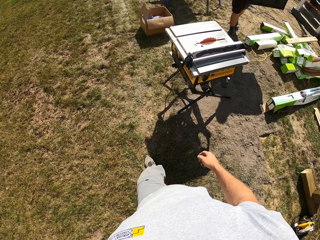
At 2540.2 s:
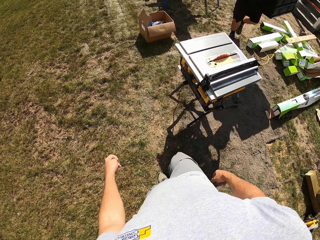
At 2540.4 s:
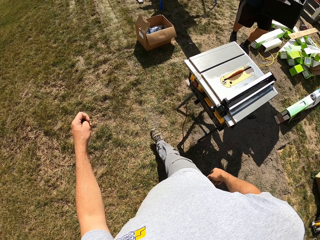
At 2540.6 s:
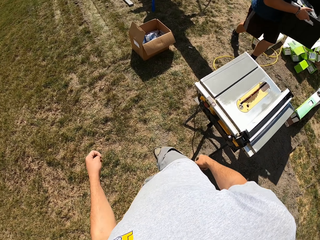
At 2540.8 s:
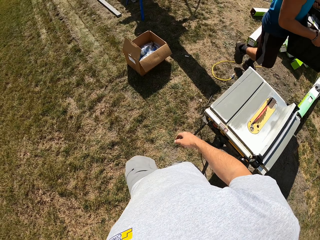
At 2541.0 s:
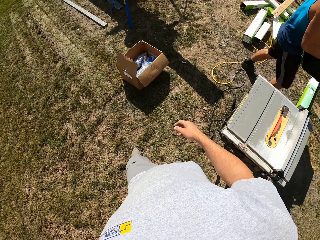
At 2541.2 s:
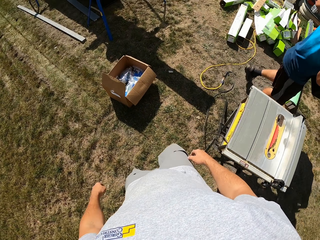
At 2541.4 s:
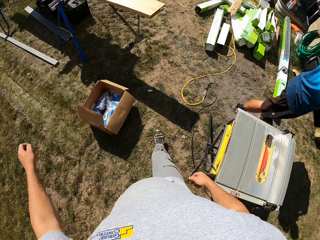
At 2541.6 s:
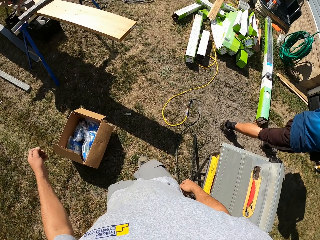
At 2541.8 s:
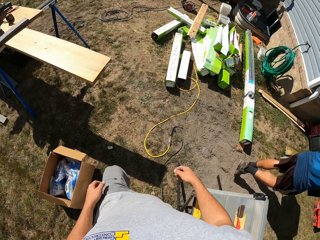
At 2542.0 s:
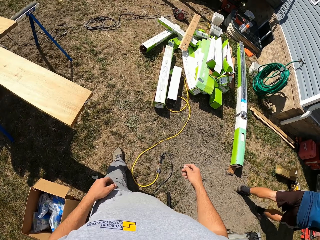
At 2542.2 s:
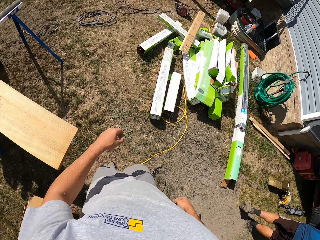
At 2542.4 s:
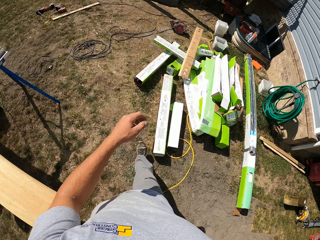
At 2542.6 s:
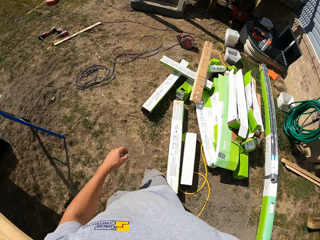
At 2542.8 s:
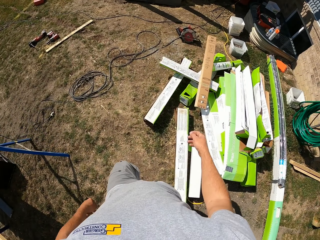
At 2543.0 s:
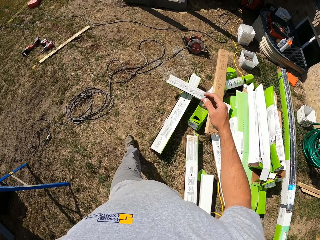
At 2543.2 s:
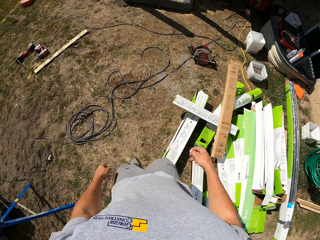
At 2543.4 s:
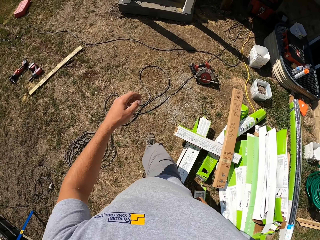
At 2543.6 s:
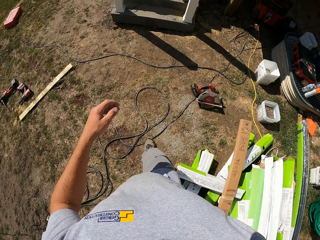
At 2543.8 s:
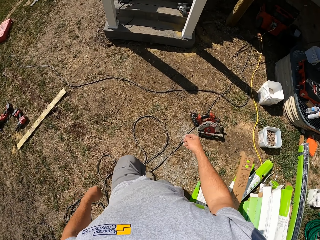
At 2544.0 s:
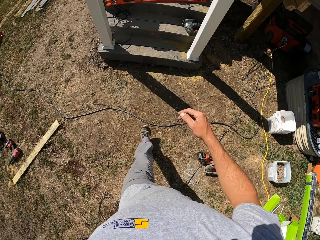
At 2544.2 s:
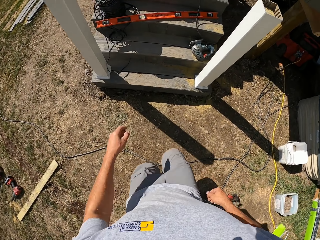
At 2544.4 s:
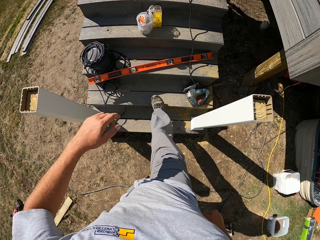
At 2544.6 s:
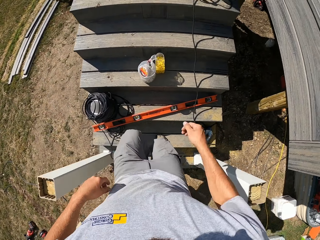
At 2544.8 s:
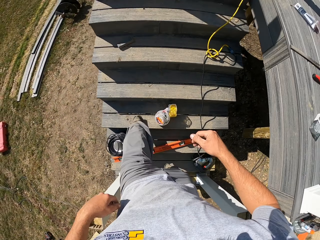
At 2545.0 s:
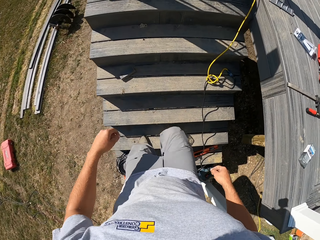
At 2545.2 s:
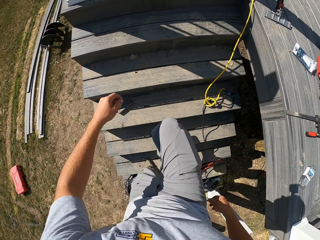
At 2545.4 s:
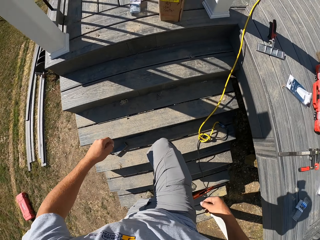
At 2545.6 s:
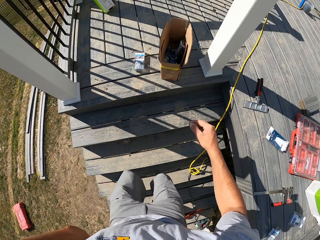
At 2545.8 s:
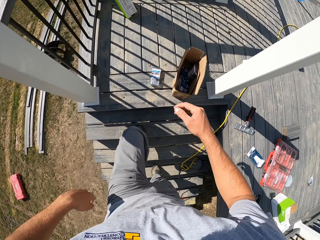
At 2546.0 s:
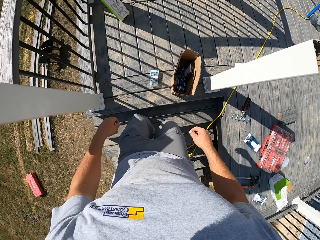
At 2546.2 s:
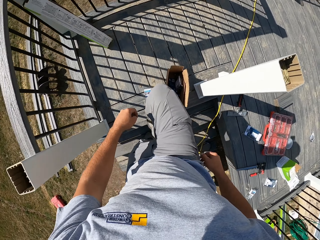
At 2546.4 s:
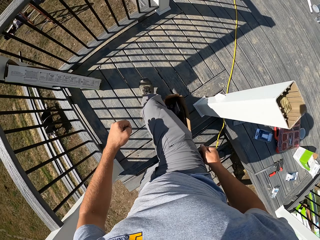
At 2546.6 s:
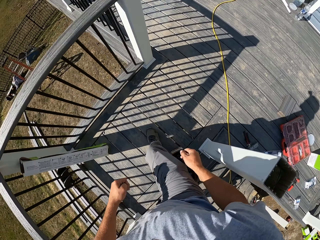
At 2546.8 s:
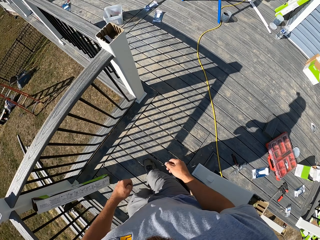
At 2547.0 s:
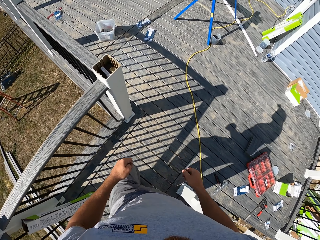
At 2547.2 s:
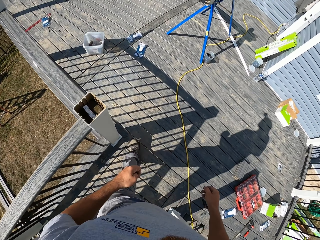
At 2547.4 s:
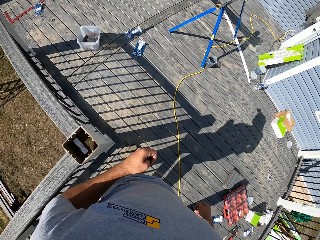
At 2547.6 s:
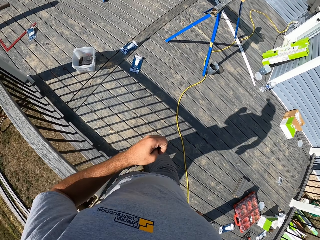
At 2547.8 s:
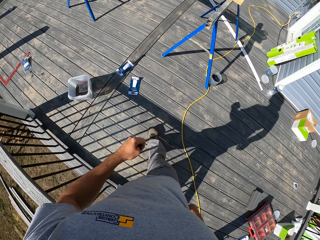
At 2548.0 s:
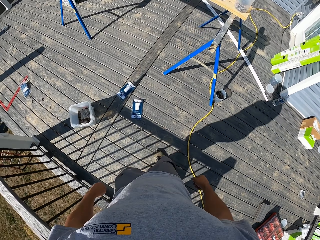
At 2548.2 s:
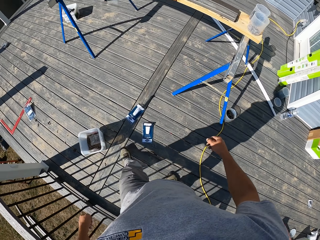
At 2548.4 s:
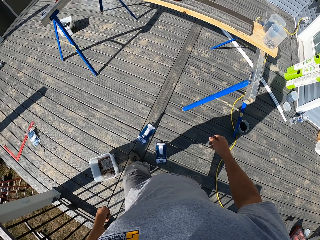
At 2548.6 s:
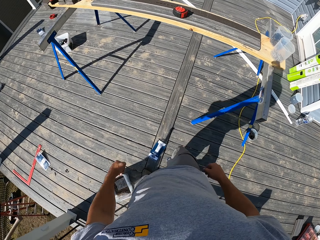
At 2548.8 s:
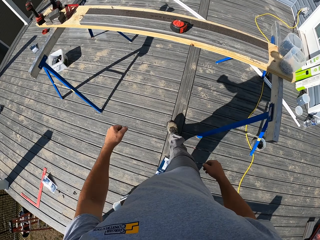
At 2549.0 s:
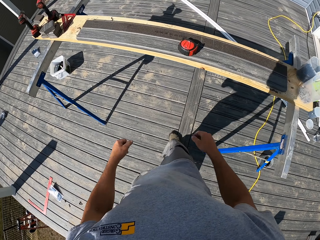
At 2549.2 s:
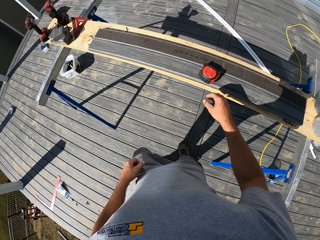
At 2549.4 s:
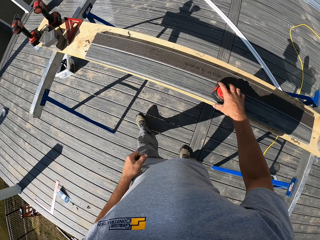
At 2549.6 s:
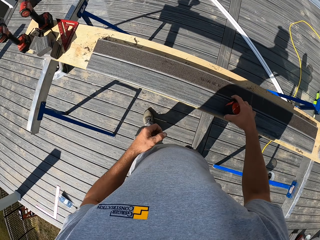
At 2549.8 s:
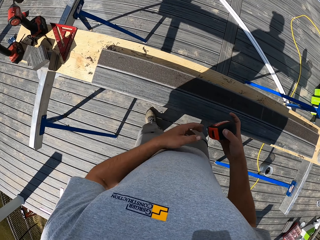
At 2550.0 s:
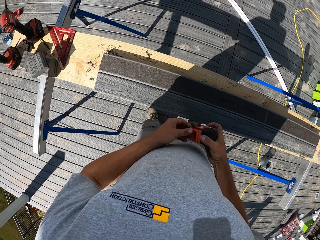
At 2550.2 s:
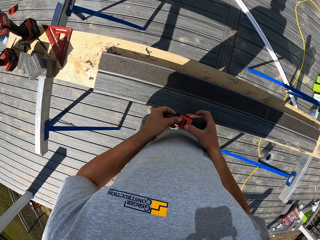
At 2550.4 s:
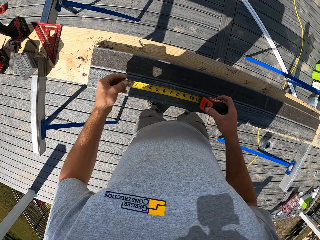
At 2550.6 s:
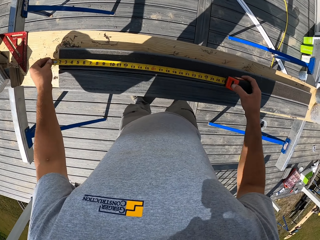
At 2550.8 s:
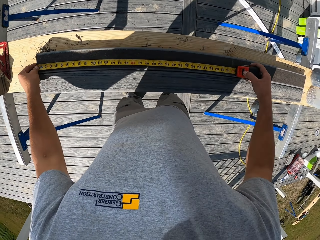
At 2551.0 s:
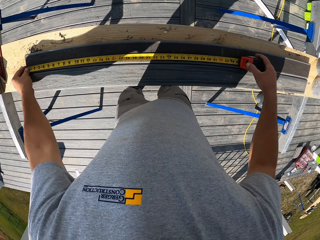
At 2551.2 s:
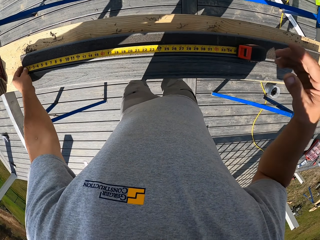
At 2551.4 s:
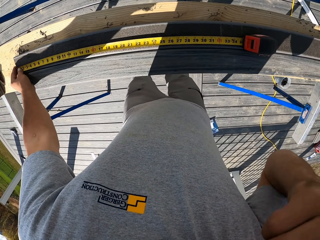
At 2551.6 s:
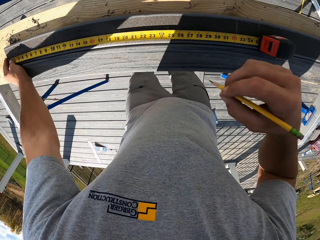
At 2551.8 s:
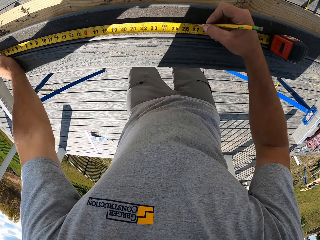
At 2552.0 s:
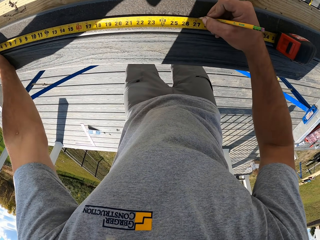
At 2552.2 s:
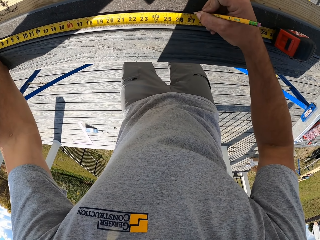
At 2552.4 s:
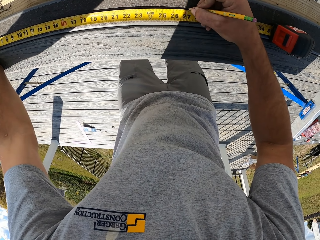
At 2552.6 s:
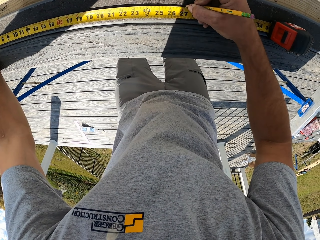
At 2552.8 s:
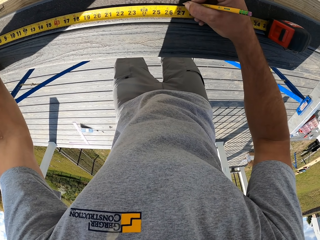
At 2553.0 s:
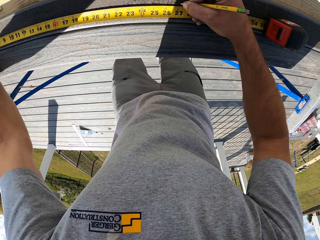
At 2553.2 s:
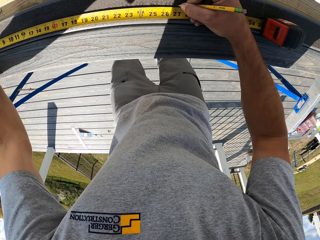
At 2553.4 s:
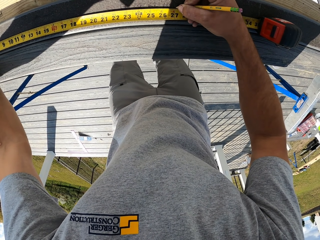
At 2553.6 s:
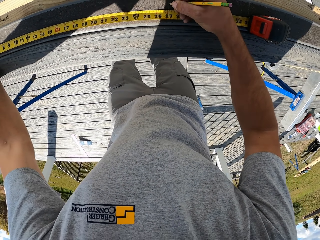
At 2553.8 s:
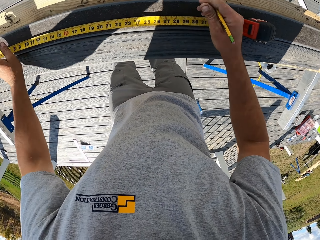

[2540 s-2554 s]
The camera wearer walks up the stairs. They walk towards the tape measure. They pick up the tape measure. They pull out the tape measure. They measure the wood with the tape. They touch the face. They mark the wood with the pencil.

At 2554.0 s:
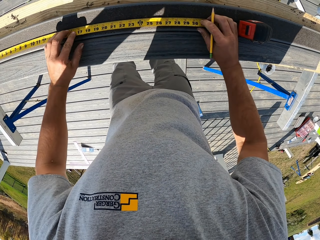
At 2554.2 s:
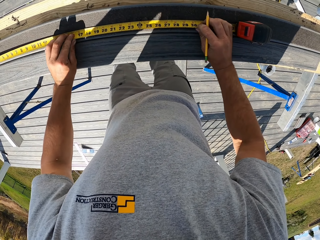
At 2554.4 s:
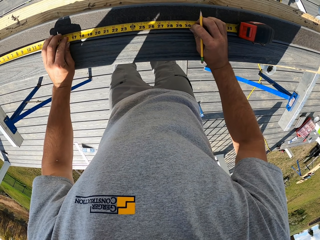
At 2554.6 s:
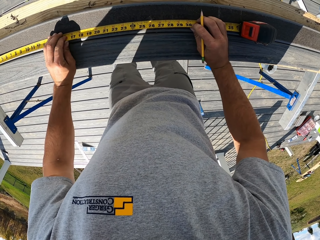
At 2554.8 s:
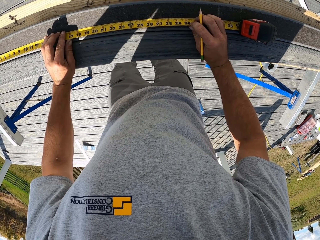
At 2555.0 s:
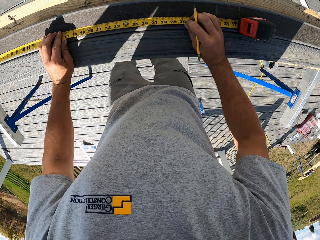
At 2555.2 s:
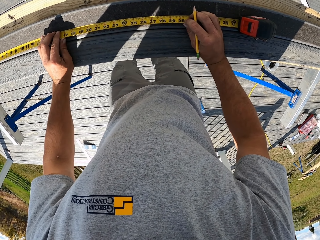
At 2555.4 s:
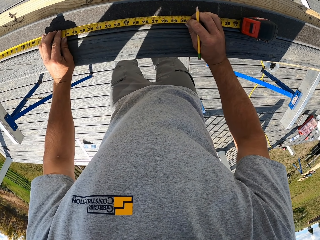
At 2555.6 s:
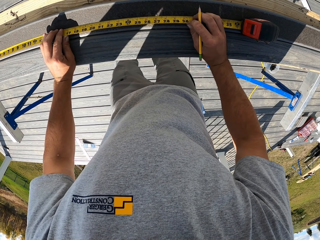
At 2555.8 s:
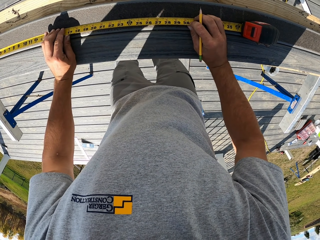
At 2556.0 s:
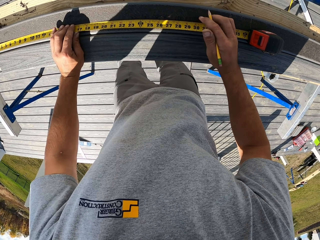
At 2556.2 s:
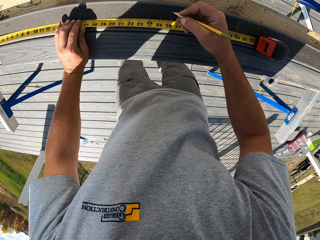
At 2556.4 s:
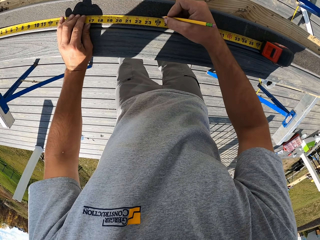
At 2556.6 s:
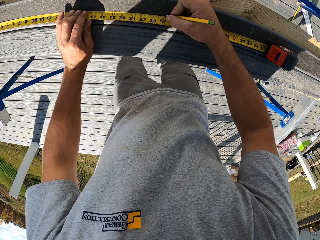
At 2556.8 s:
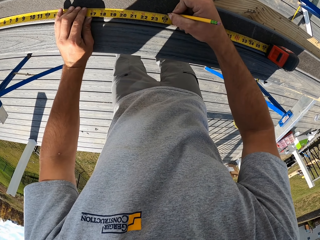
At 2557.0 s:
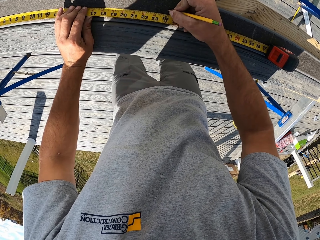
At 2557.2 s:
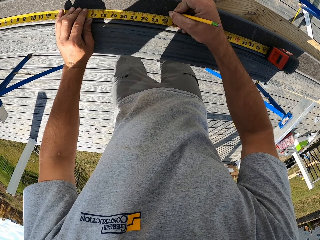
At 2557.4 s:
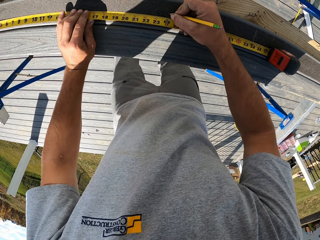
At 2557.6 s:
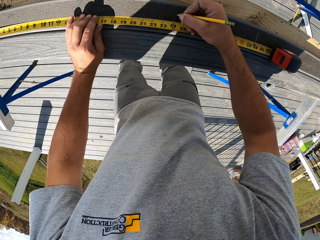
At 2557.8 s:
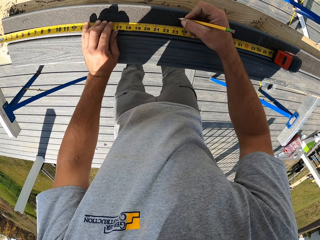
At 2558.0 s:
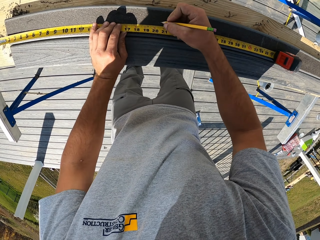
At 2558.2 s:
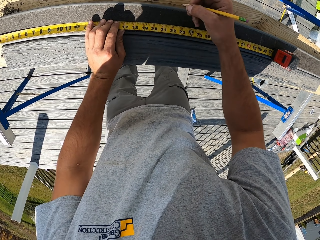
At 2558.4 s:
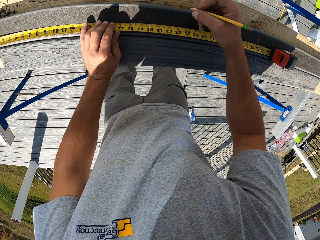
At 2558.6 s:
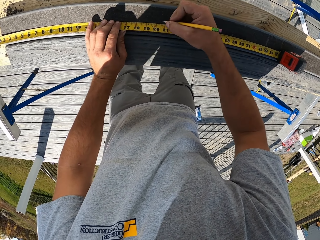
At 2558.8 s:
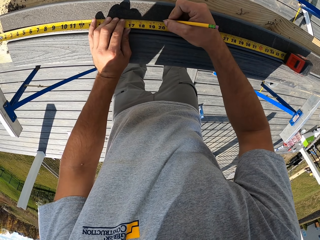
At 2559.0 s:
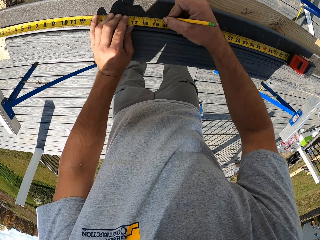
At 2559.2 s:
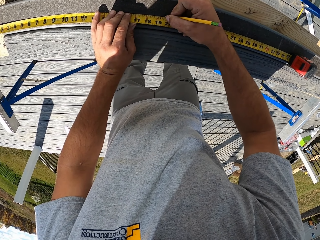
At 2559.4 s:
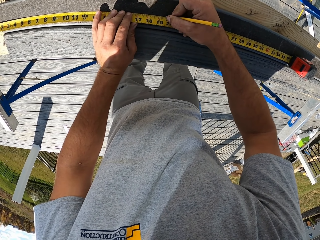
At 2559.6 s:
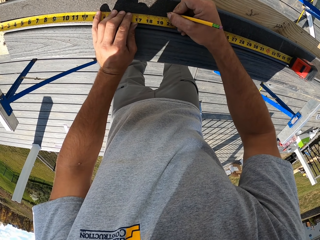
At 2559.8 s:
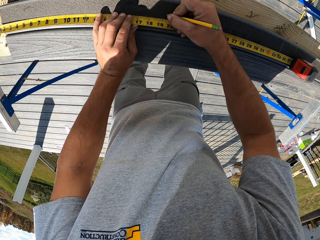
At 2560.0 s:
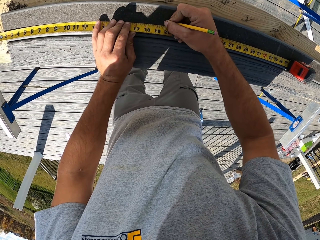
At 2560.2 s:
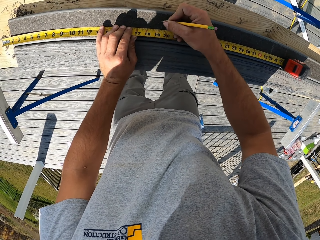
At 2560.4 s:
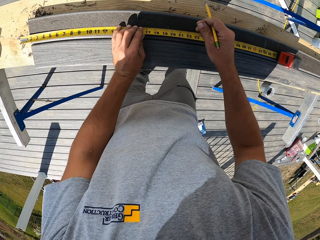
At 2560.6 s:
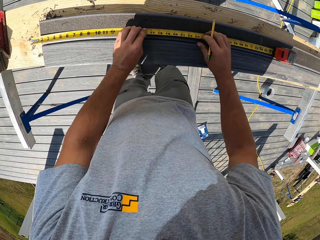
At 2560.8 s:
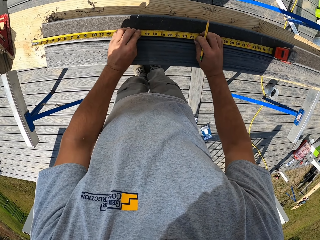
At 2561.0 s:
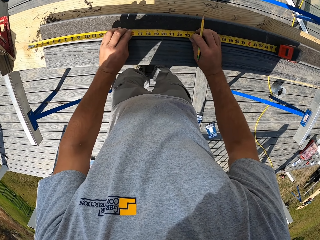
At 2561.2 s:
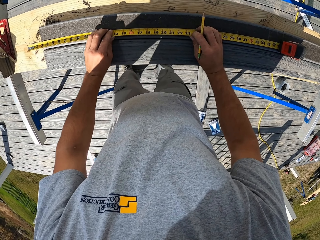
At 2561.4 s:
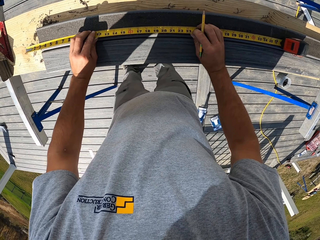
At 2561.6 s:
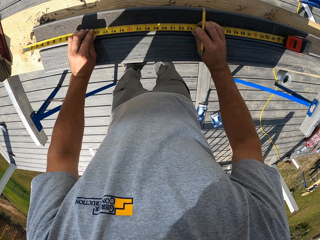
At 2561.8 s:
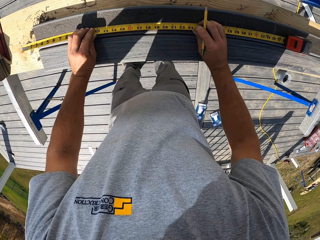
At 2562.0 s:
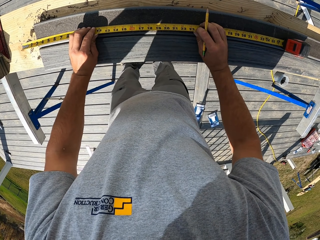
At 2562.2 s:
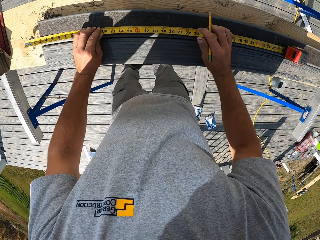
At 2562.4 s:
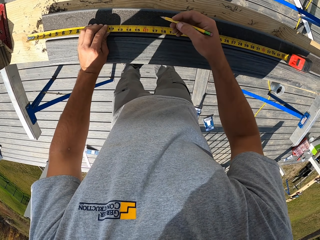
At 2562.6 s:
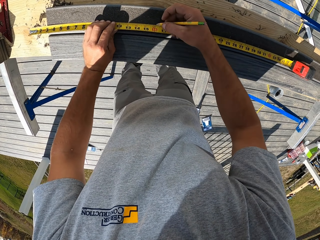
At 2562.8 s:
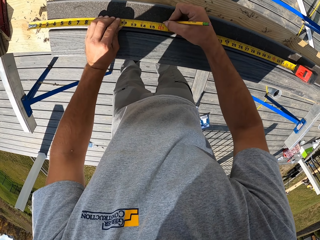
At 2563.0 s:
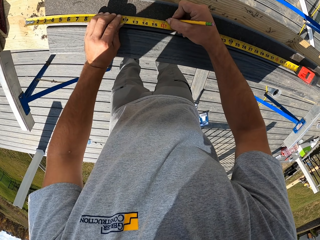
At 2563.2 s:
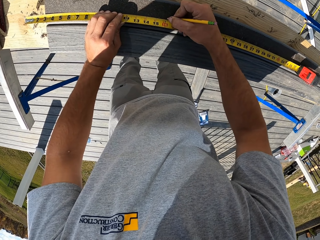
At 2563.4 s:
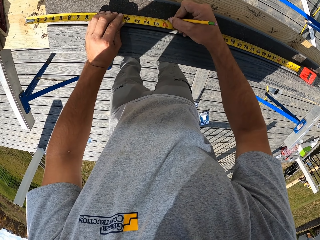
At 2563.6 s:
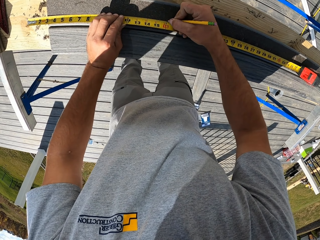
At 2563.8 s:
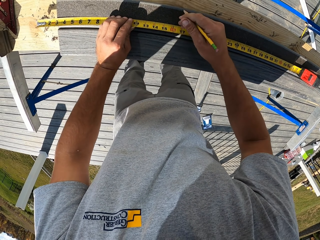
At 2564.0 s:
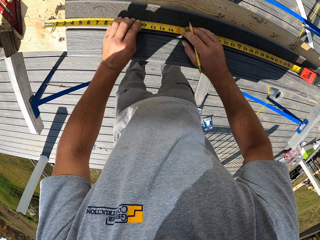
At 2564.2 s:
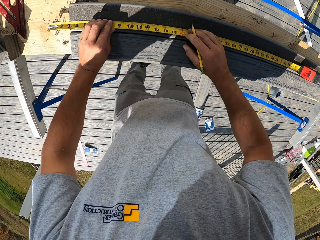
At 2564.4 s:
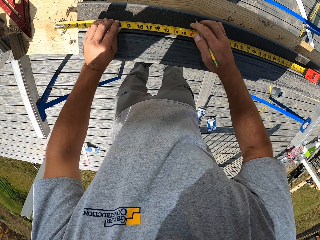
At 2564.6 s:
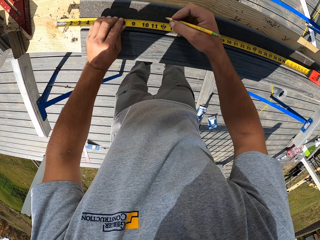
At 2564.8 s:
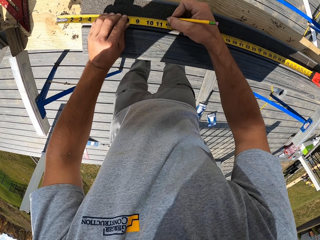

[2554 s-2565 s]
The camera wearer moves the tape measure. They mark something. They move the tape measure. They mark something.
